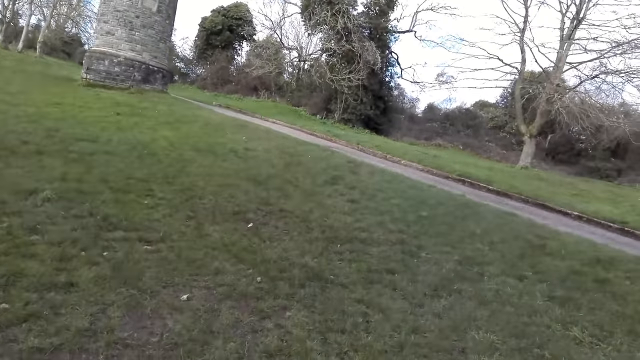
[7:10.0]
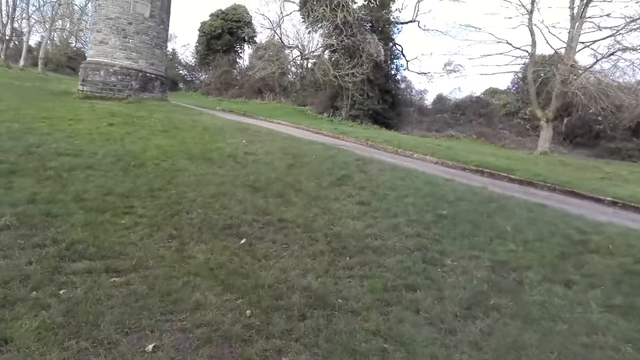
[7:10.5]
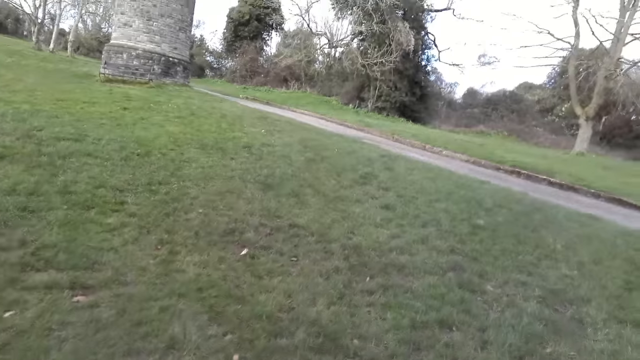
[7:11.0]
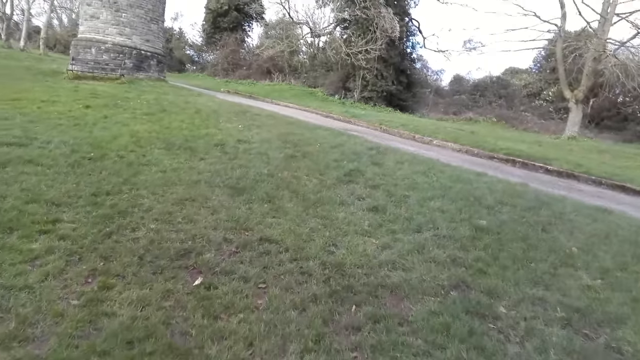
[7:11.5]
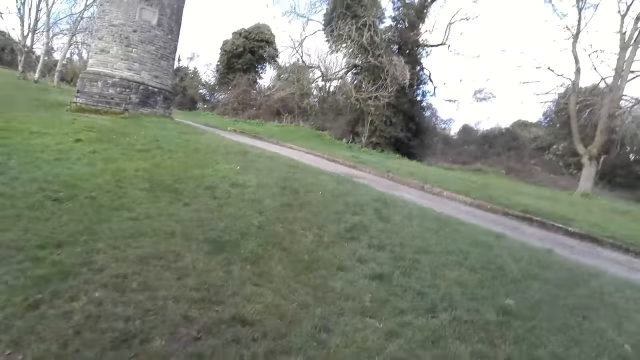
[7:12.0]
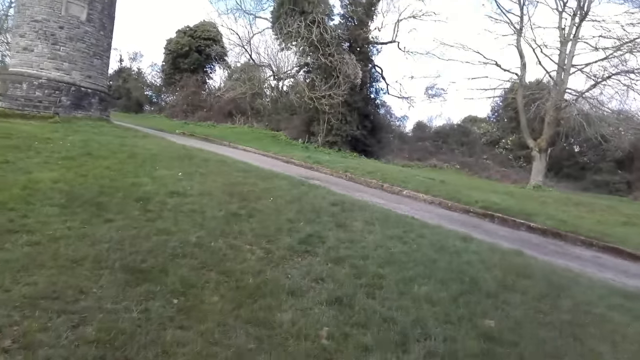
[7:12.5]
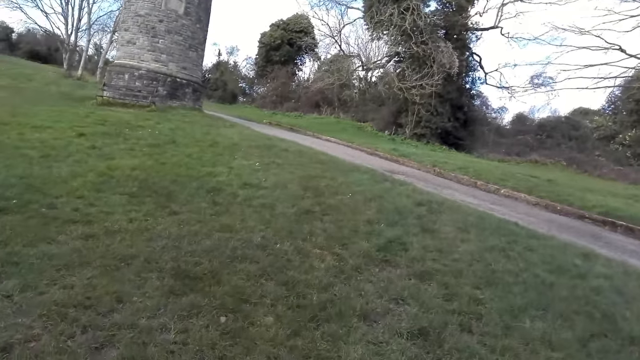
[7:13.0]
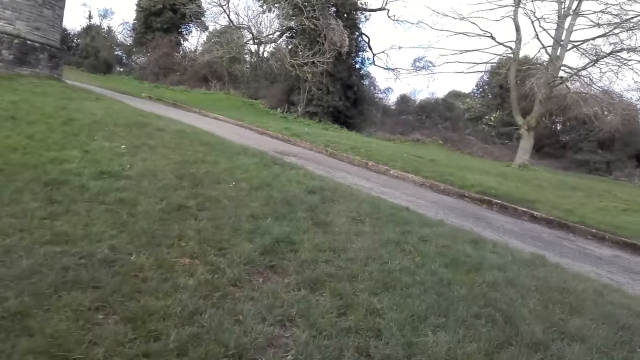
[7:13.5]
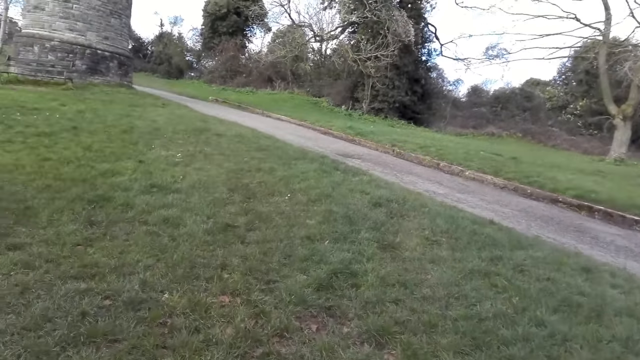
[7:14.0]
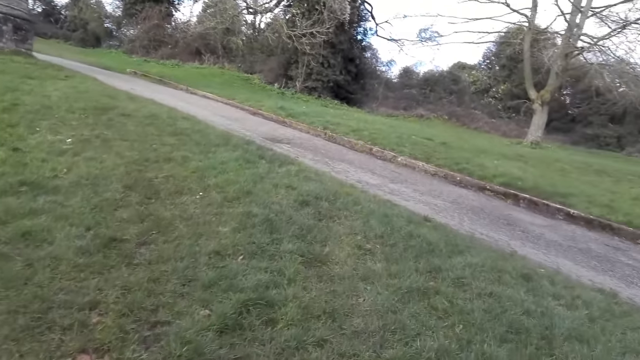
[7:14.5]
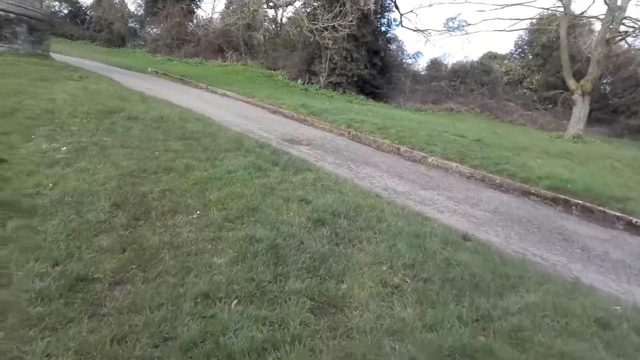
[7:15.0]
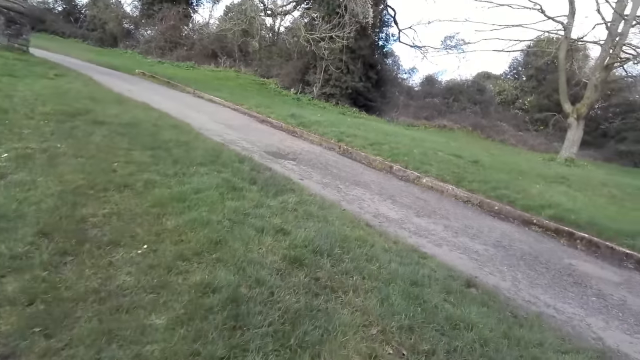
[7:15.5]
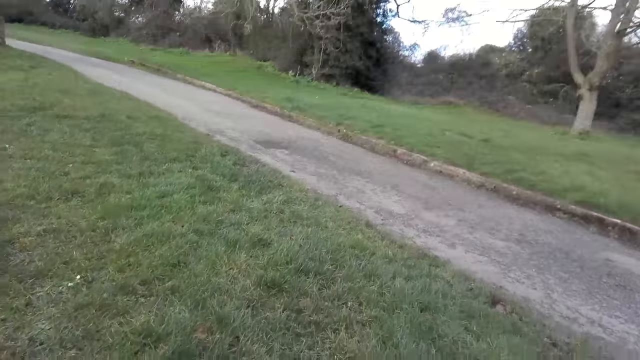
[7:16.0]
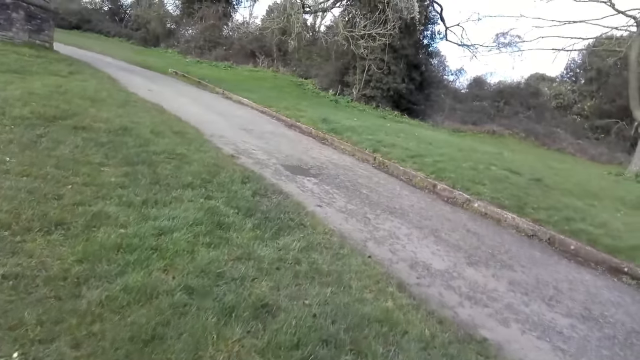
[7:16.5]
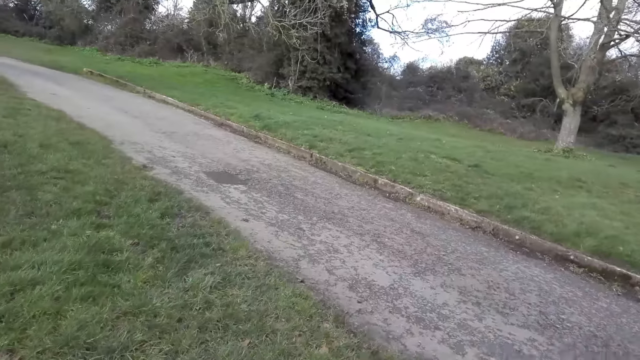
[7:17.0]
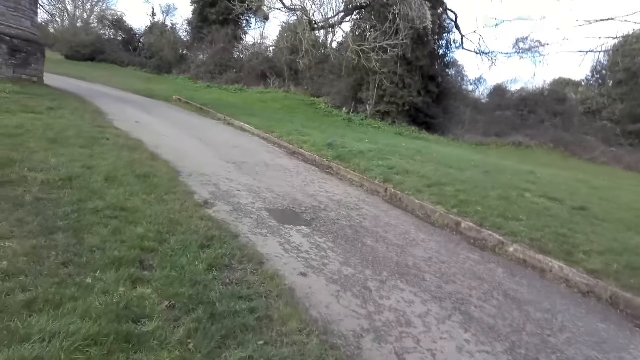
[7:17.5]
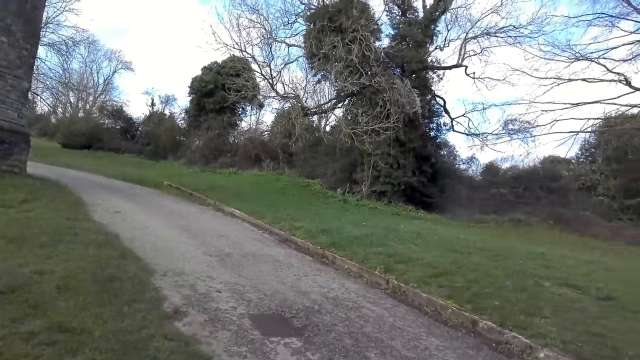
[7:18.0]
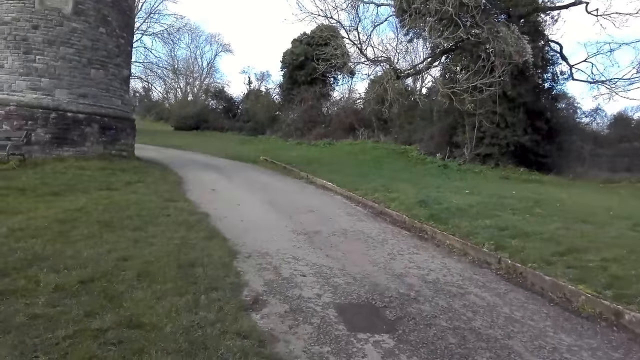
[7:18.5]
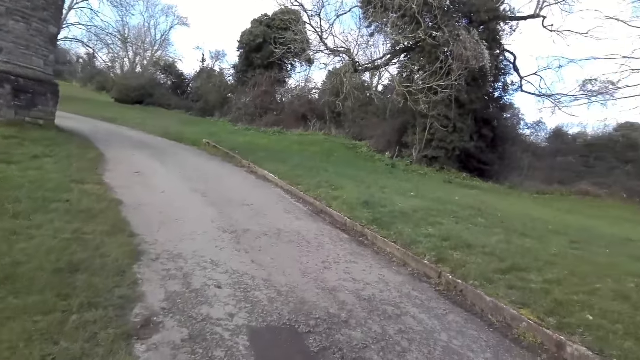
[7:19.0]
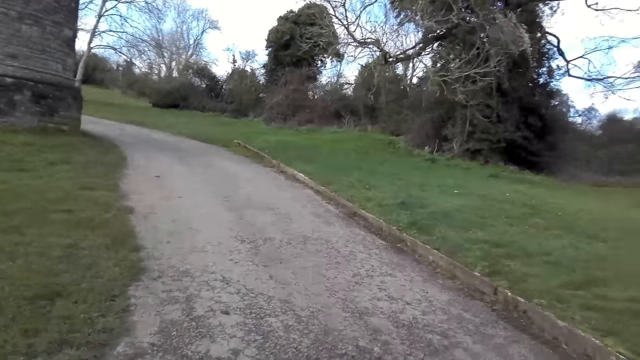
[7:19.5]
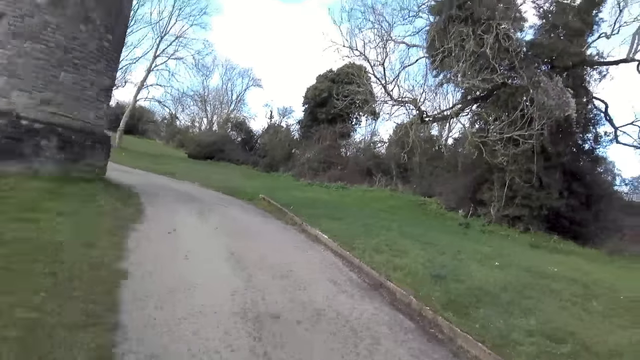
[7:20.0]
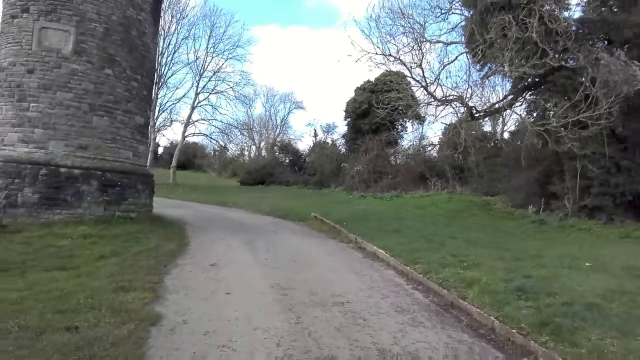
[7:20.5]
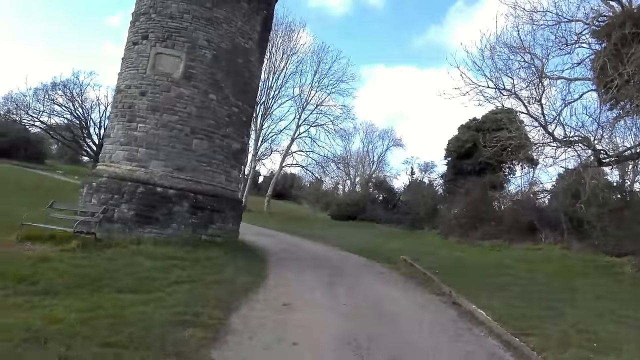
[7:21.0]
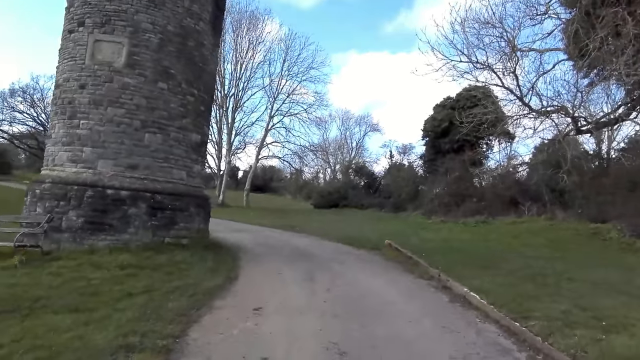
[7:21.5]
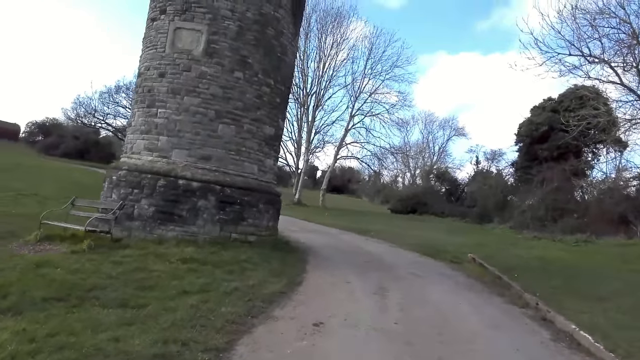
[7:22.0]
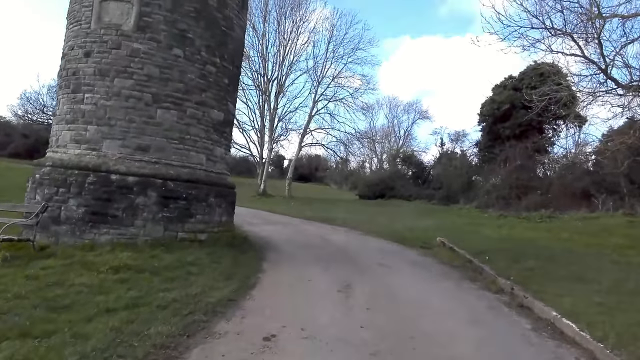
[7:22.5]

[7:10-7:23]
The camera wearer walks to a path. They cross to walk on the footpath.

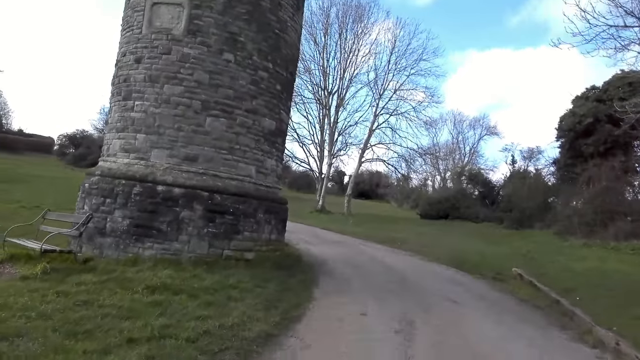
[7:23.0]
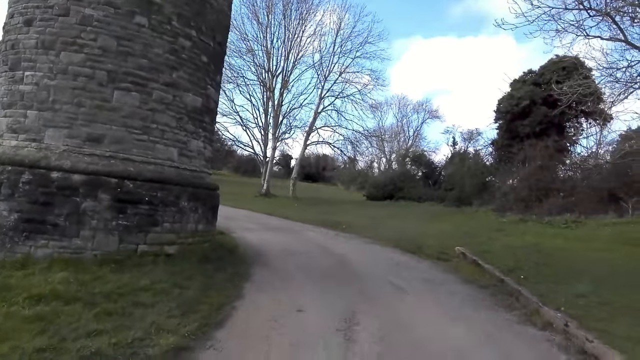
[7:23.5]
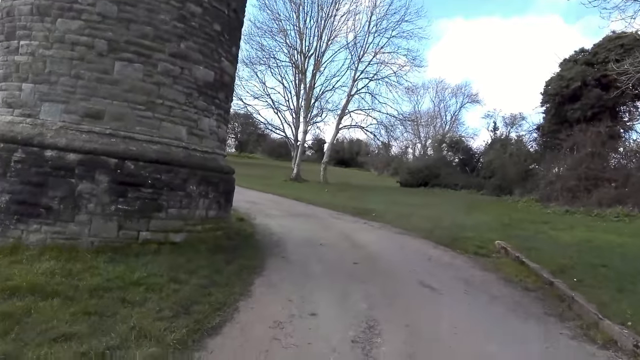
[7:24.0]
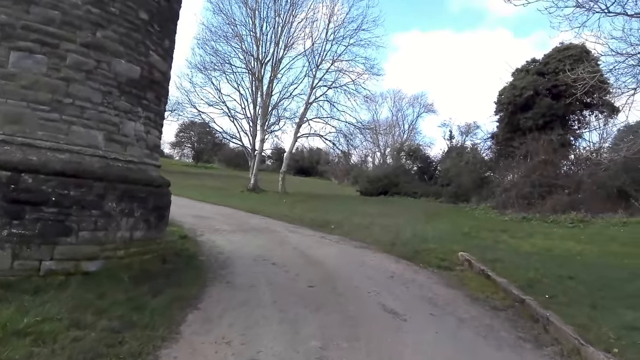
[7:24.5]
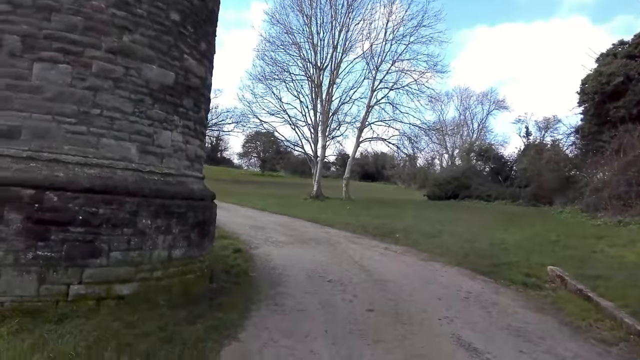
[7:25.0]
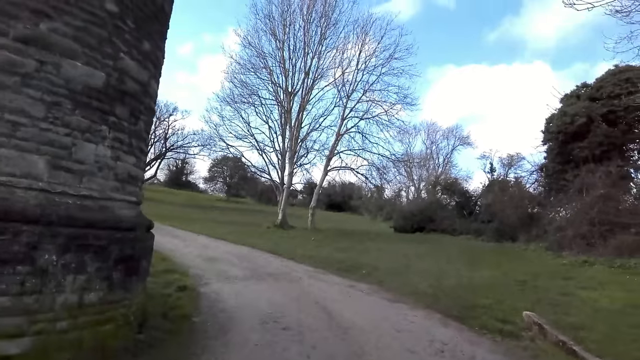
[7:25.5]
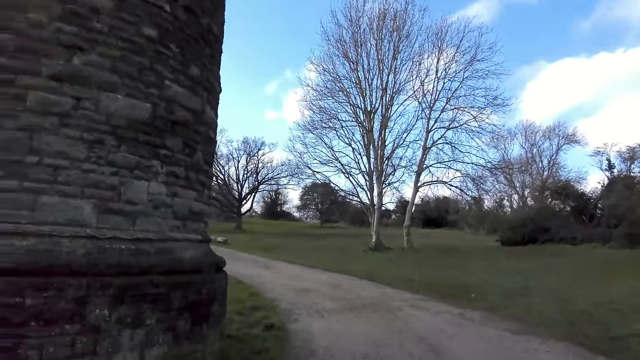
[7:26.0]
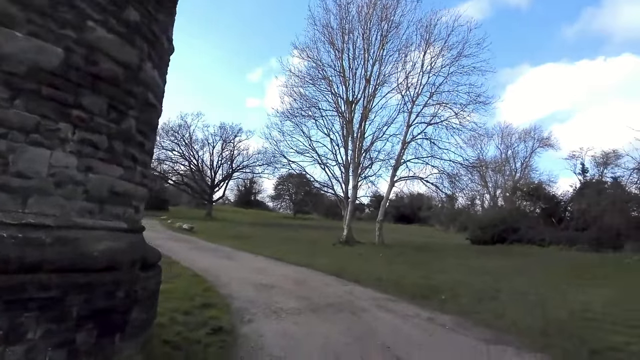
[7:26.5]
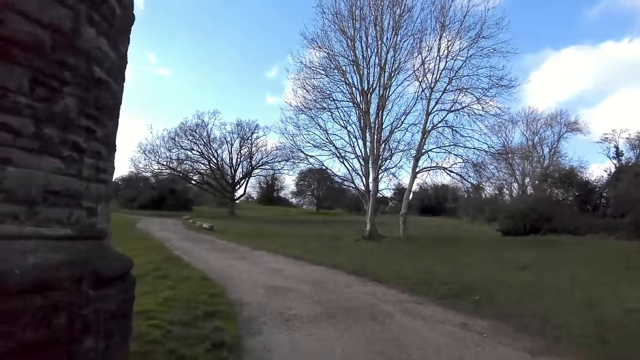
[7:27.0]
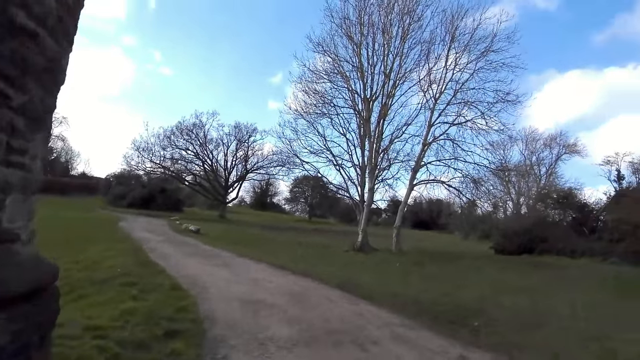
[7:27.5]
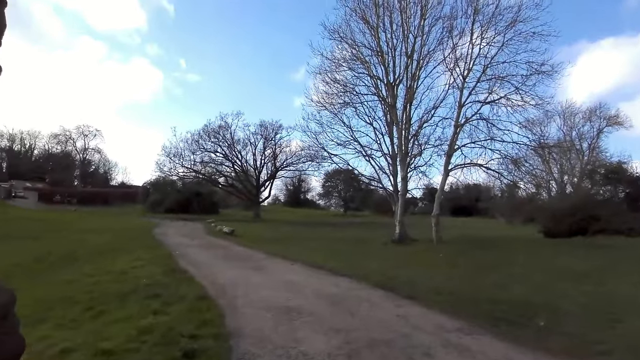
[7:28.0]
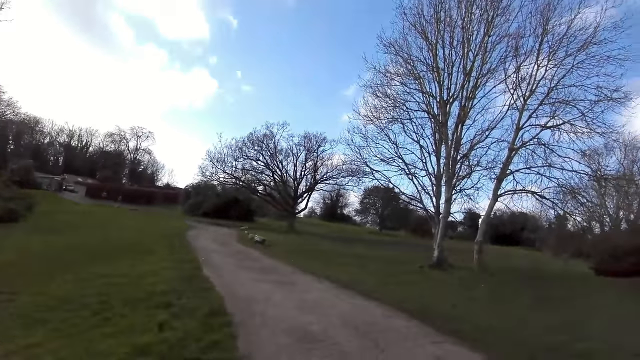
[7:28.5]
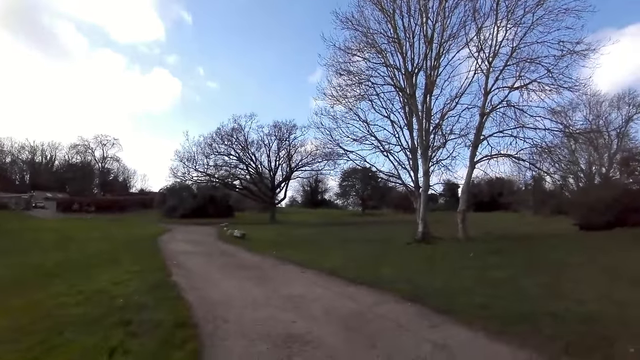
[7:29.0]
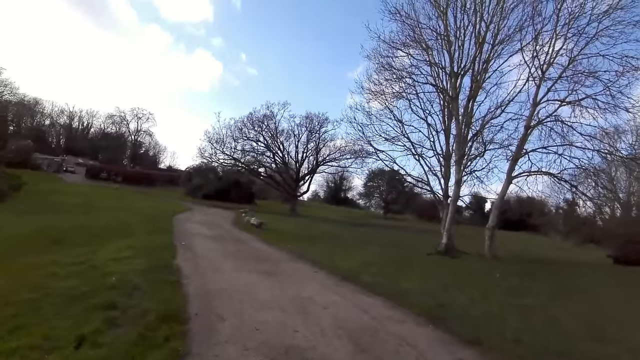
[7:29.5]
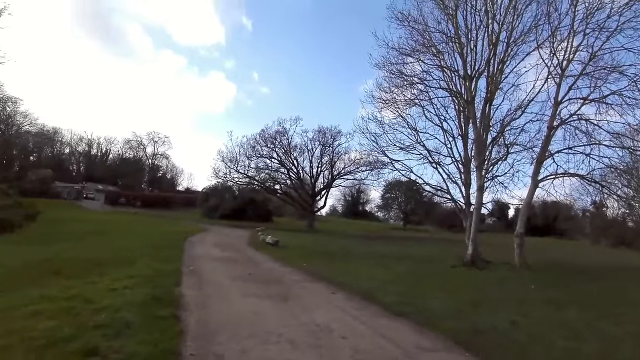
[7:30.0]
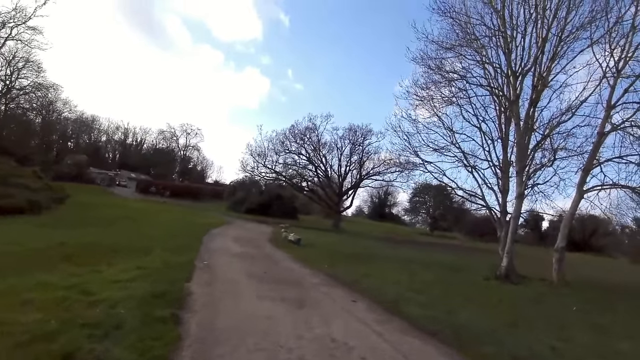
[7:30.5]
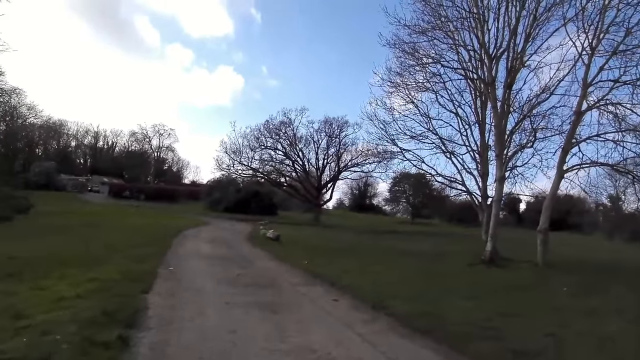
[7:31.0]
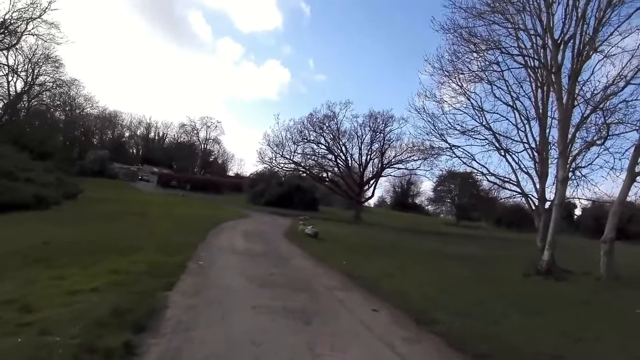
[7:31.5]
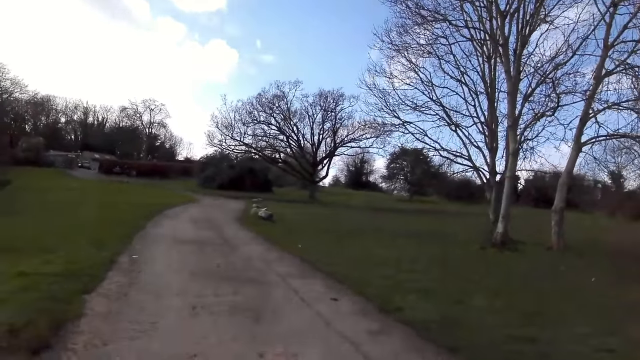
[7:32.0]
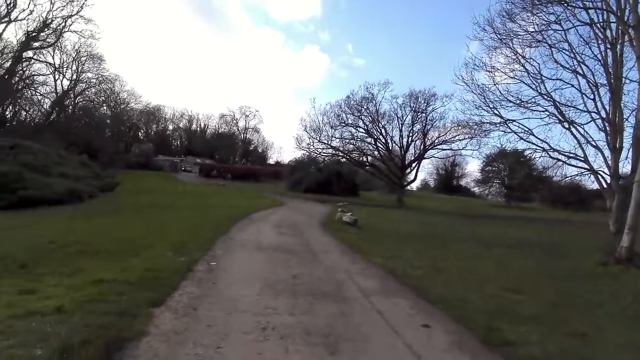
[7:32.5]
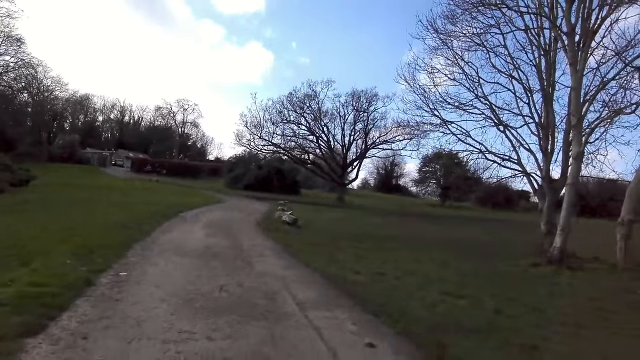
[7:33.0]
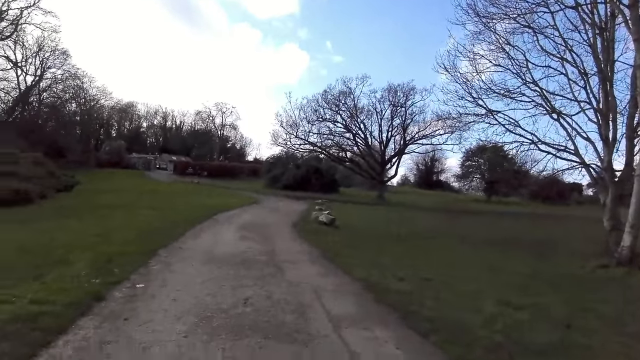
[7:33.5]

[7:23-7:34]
The camera wearer turns left at a curve on the path. They walk on the path.
